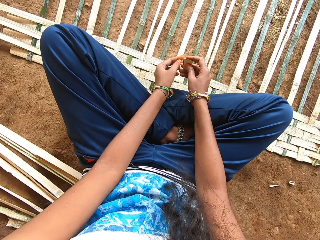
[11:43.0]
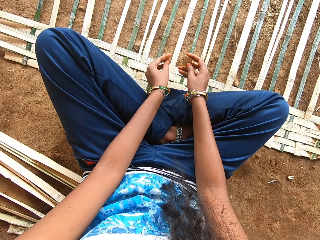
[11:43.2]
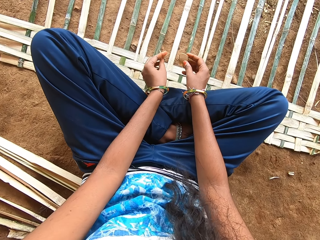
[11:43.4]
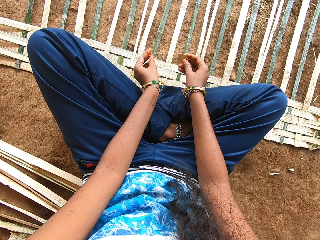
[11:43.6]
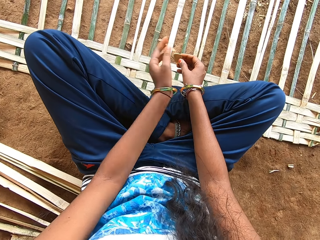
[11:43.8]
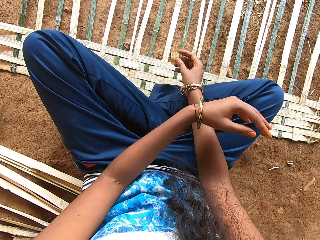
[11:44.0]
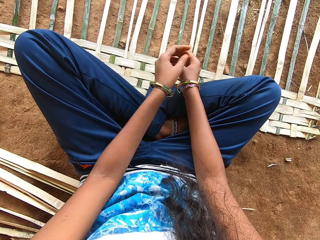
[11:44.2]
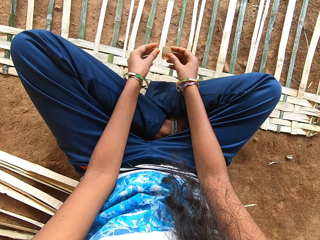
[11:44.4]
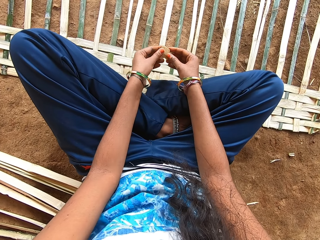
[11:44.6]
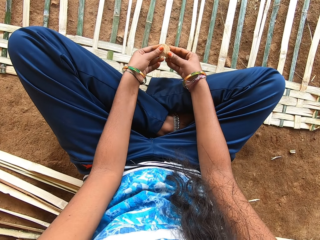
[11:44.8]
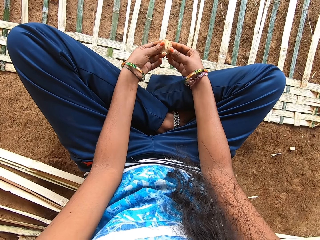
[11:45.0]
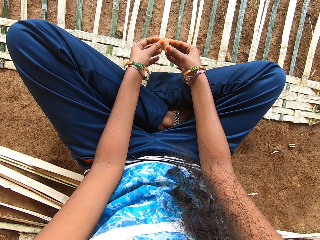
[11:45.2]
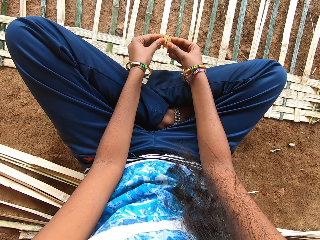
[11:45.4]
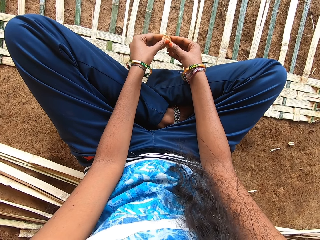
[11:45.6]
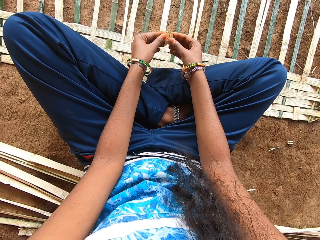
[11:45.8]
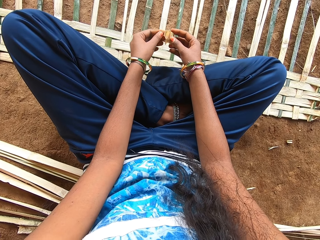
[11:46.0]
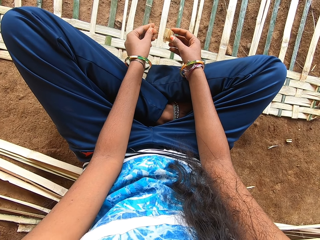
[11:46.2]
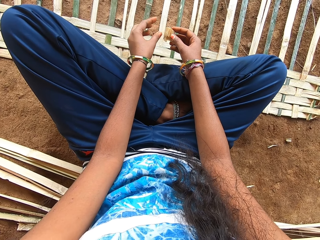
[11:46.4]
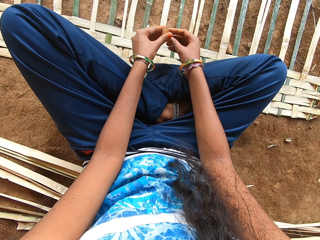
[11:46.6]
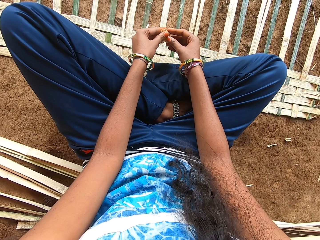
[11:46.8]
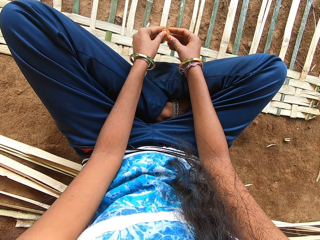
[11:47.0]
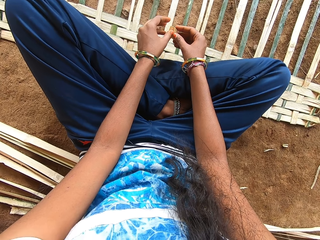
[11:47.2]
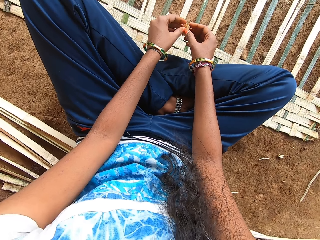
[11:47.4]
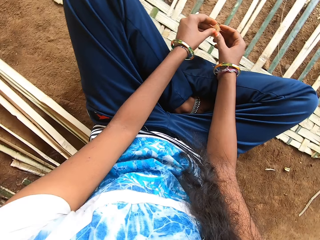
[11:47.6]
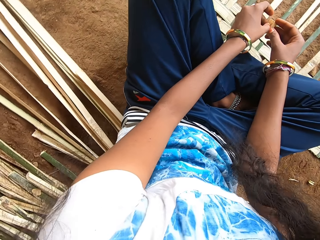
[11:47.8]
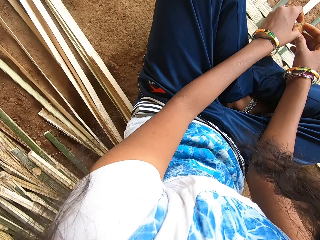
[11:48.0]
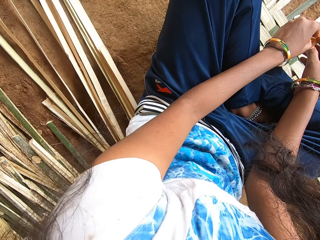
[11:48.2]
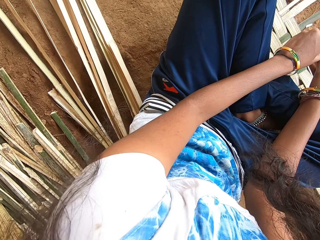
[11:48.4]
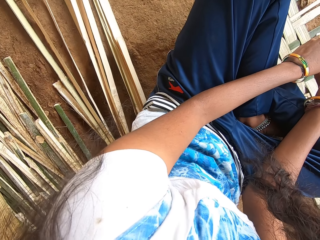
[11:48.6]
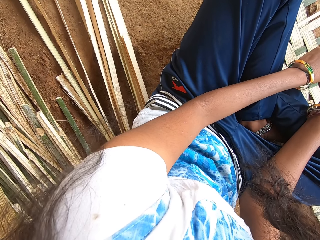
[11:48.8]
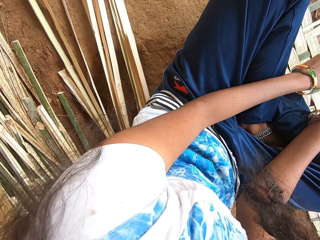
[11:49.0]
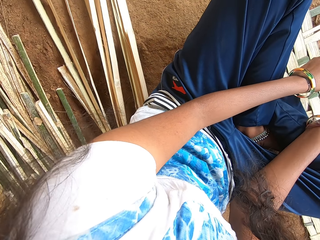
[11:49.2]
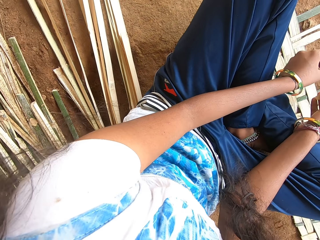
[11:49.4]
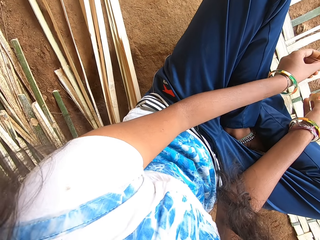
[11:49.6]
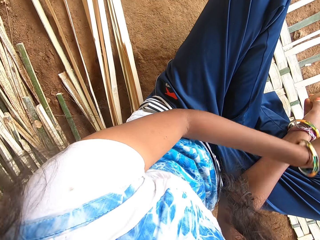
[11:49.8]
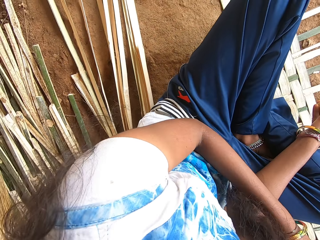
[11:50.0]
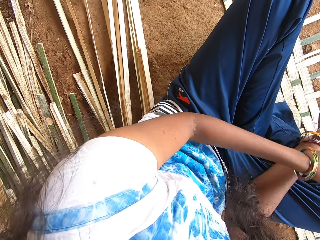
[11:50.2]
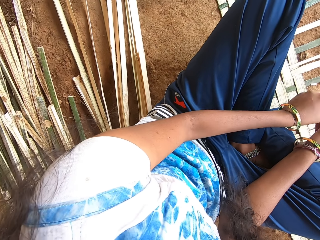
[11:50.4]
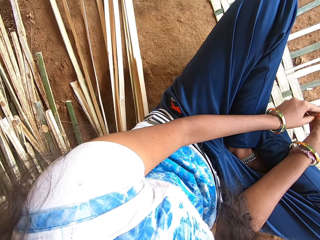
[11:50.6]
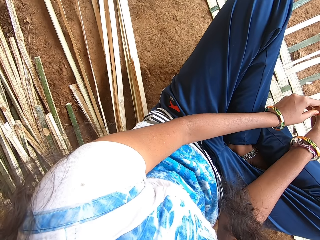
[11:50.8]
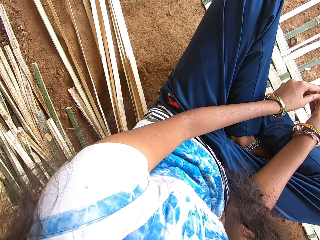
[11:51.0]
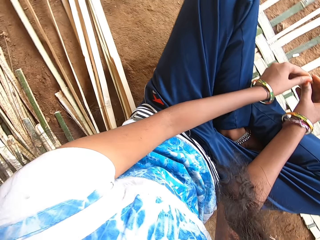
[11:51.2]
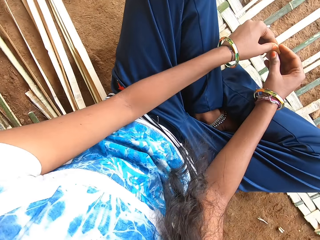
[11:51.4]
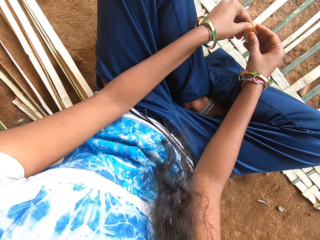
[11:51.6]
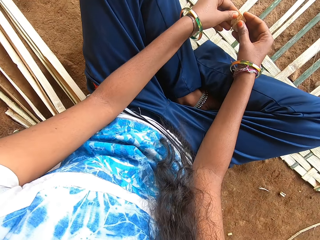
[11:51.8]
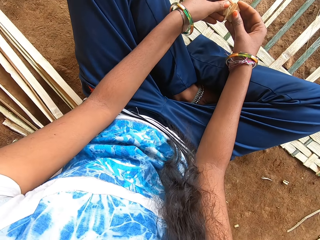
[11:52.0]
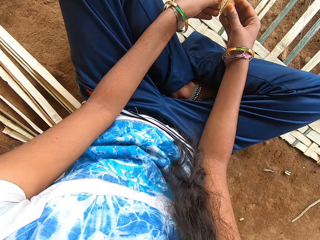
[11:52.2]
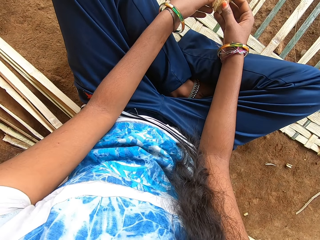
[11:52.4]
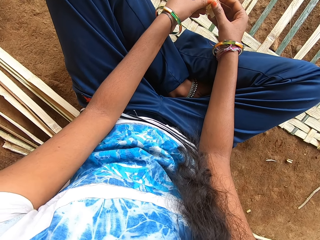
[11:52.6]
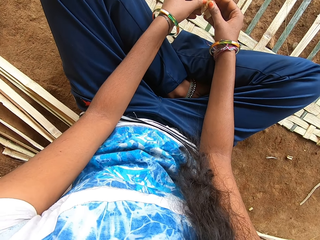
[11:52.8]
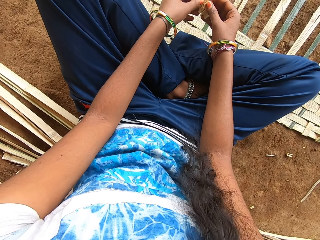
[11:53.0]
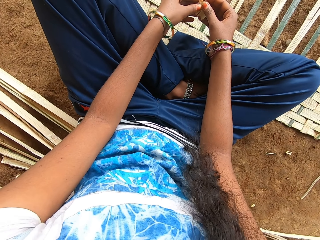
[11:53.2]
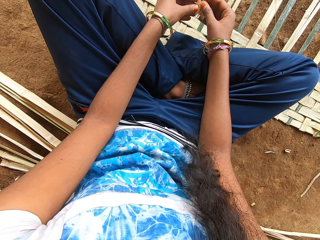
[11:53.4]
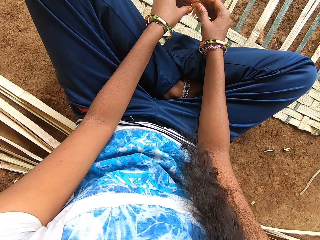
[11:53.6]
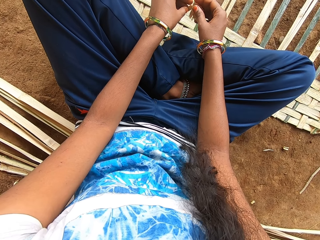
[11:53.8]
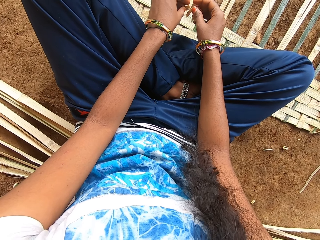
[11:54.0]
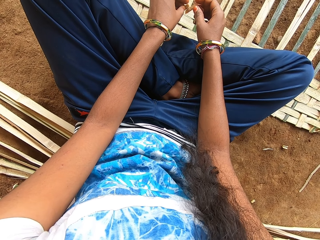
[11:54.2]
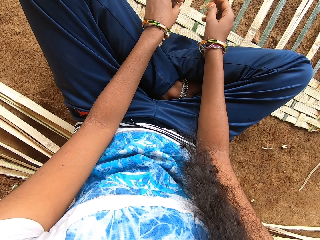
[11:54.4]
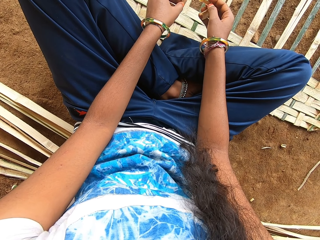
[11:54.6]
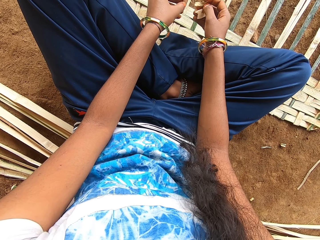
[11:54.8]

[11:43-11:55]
The camera wearer interacts with a man. She throws the piece of bamboo strip on the ground with her left hand. She breaks the piece of bamboo strip with both hands. She throws the pieces of bamboo strip on the ground with her left hand. She breaks the pieces of bamboo strip with both hands.

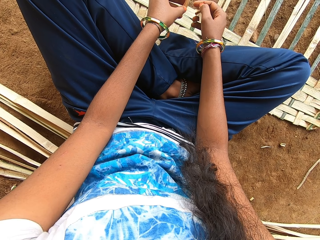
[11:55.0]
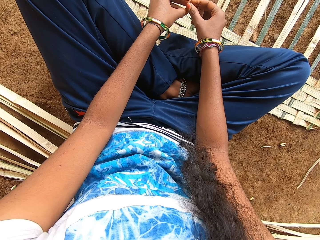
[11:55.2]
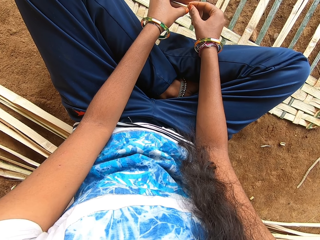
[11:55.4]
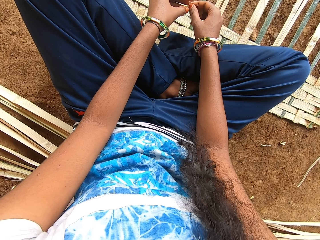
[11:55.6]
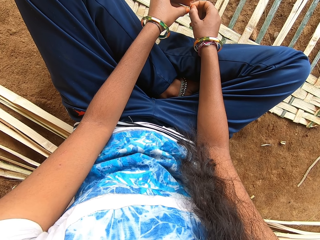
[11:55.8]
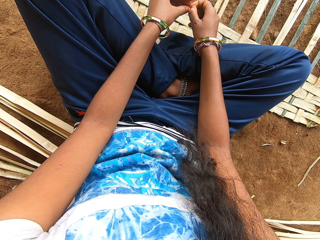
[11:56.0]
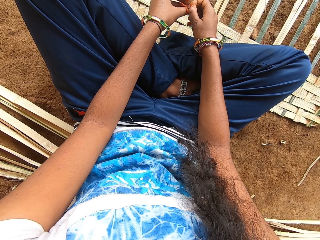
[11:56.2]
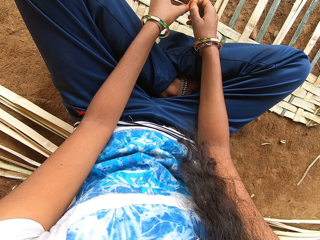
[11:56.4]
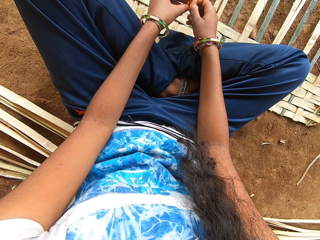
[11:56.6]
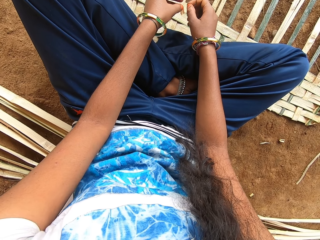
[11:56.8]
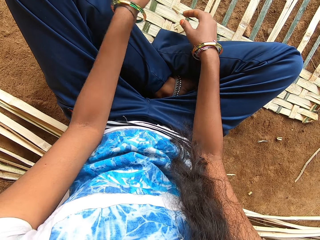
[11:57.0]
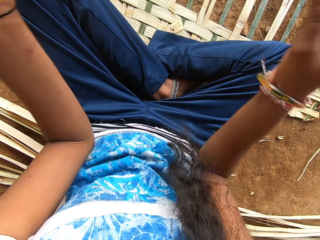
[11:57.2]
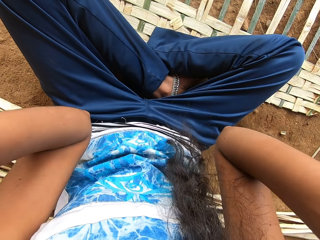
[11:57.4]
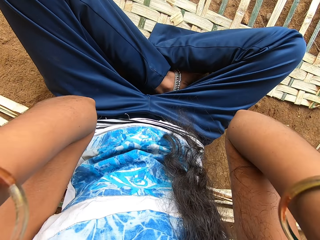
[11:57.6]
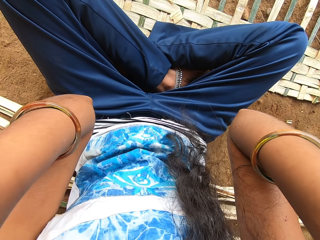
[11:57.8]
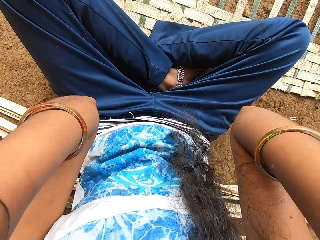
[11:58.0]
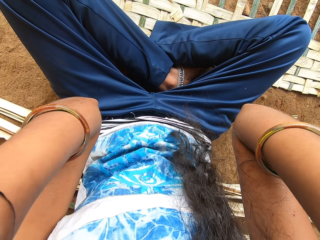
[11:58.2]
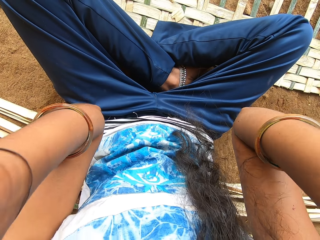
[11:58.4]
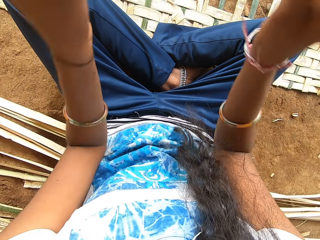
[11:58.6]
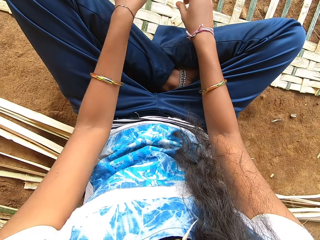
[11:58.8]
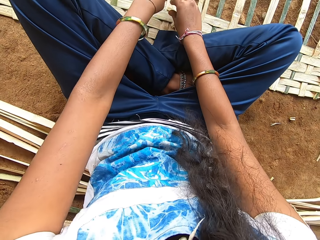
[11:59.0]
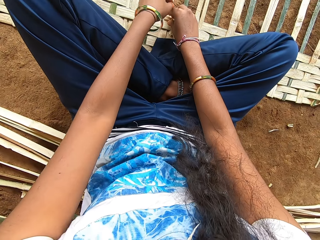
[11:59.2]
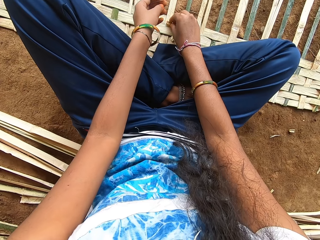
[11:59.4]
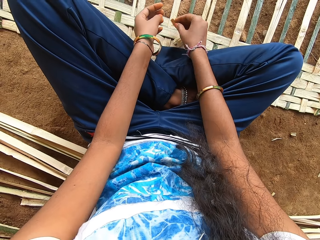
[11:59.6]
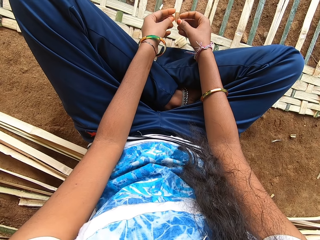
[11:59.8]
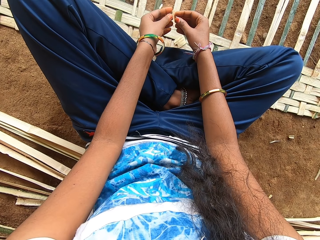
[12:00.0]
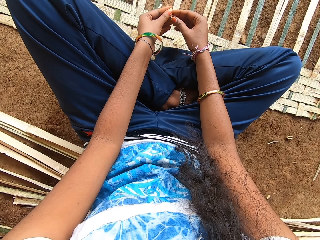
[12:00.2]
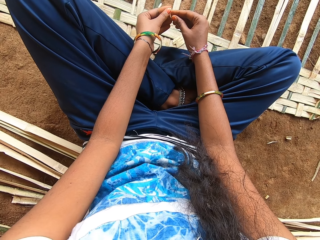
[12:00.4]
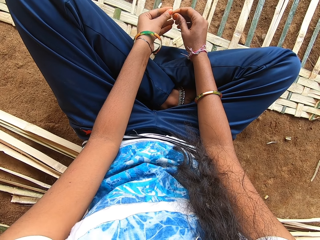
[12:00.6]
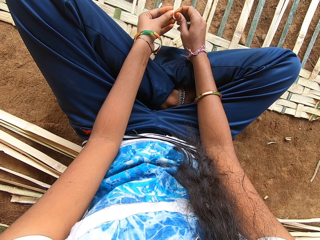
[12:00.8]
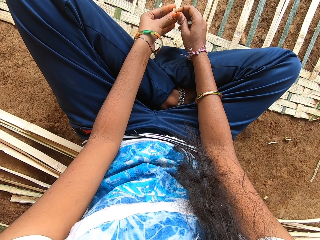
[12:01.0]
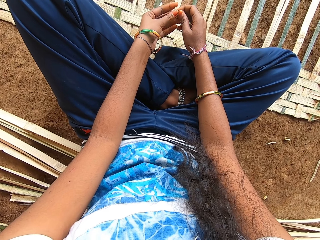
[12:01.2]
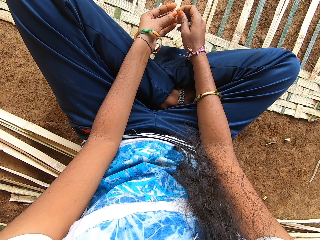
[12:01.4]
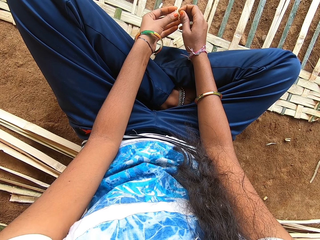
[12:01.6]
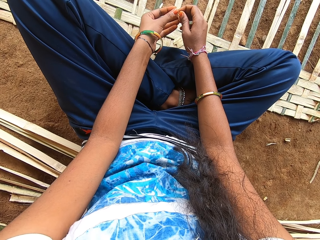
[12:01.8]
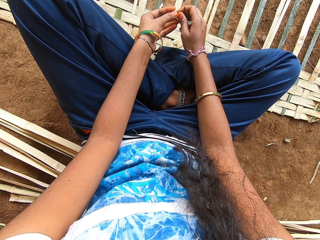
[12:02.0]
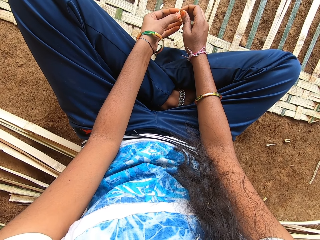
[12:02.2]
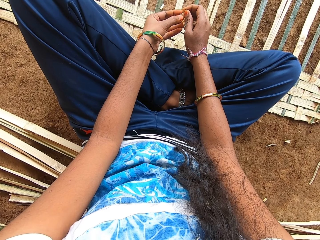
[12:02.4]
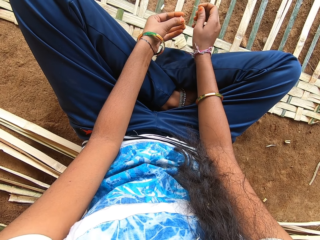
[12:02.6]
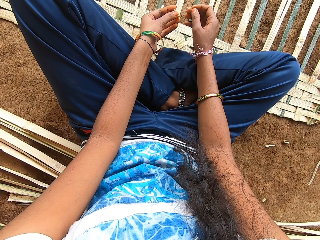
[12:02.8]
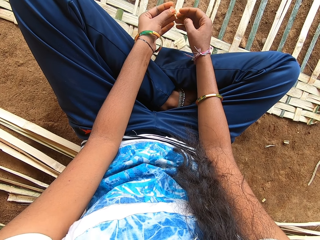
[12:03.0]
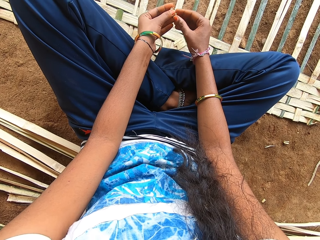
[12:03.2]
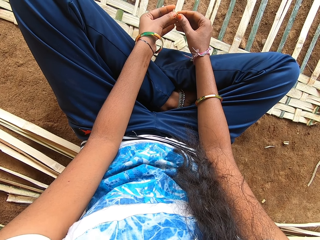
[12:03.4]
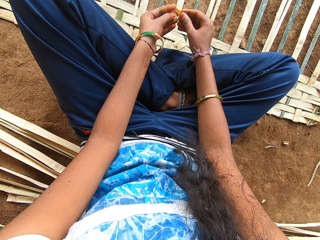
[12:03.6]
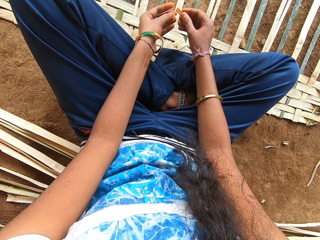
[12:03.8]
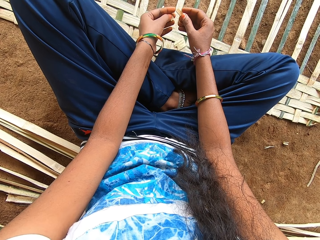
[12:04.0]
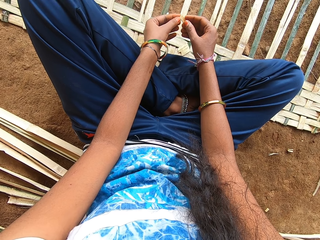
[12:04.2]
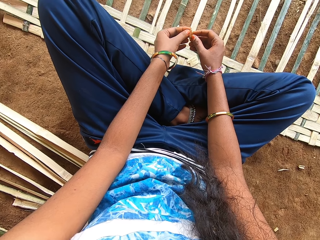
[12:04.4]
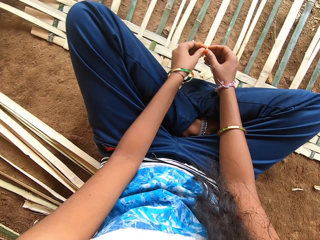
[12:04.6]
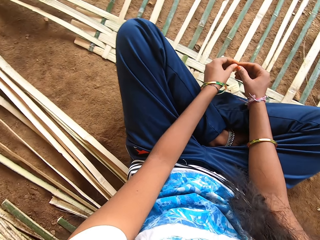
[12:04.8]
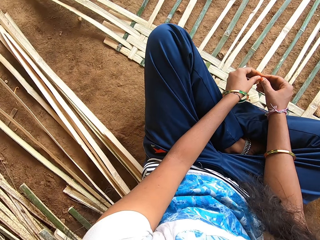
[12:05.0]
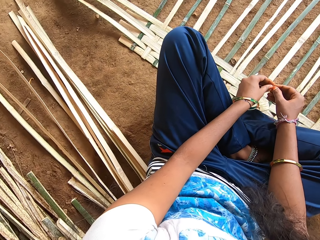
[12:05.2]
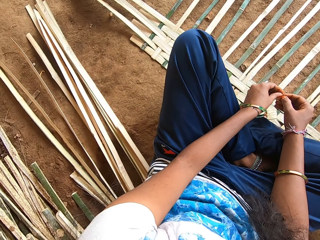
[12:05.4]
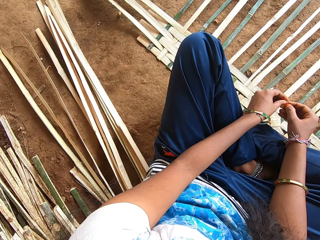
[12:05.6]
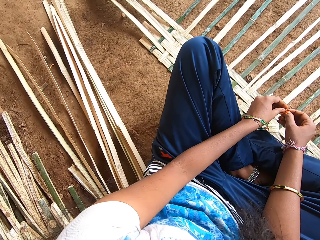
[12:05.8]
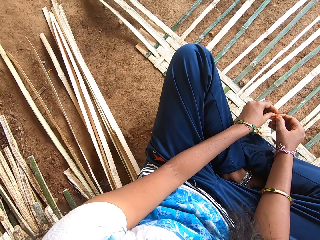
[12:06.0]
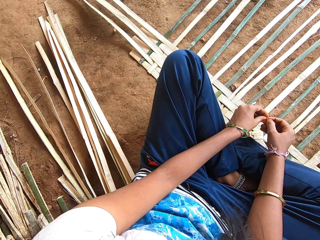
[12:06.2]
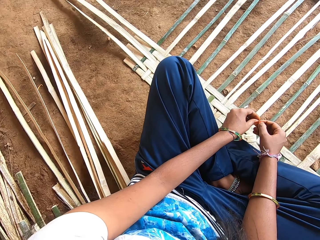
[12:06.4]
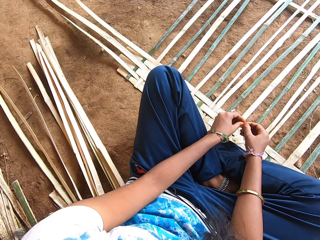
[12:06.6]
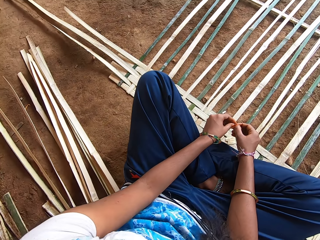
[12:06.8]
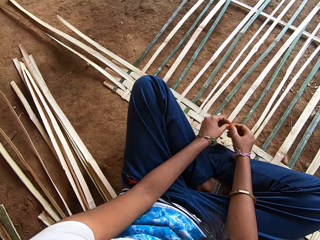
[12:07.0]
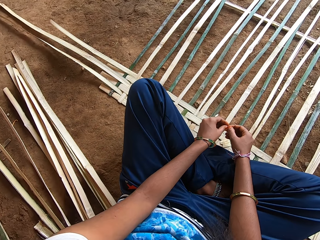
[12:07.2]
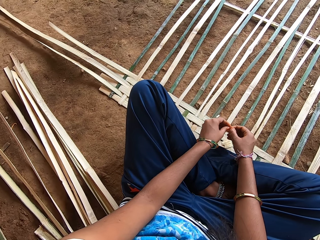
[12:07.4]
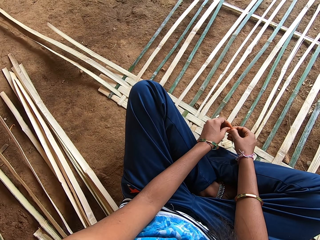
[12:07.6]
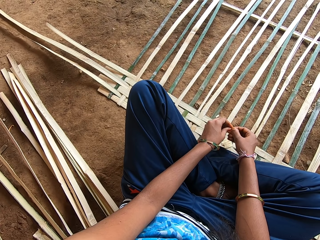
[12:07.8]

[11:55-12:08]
The camera wearer cuts something. She drops the pieces of bamboo strips on the mat with both hands. She touches her hair with both hands. She touches the camera. She picks up the pieces of bamboo strips from the mat with both hands. She breaks the pieces of bamboo strip with both hands.
